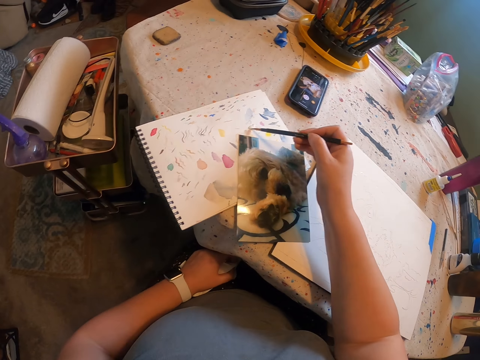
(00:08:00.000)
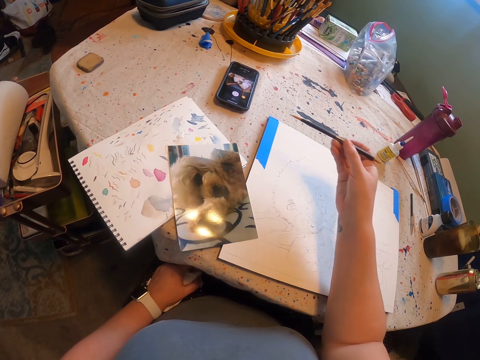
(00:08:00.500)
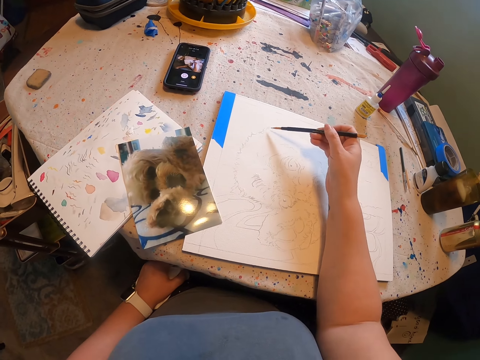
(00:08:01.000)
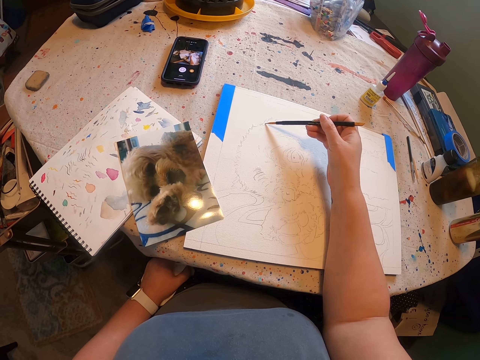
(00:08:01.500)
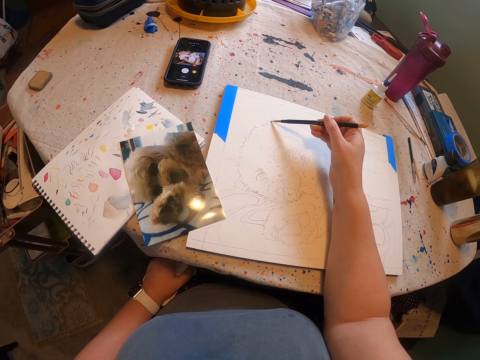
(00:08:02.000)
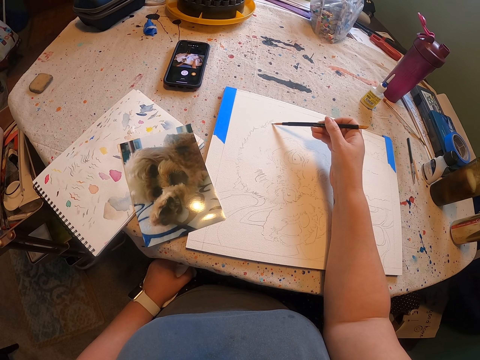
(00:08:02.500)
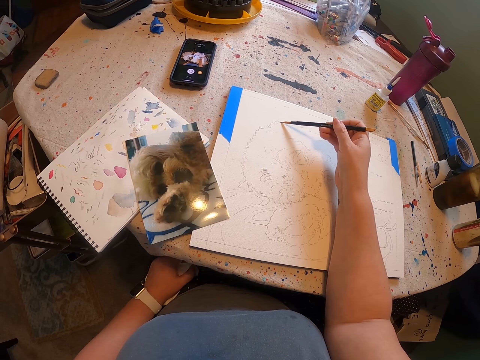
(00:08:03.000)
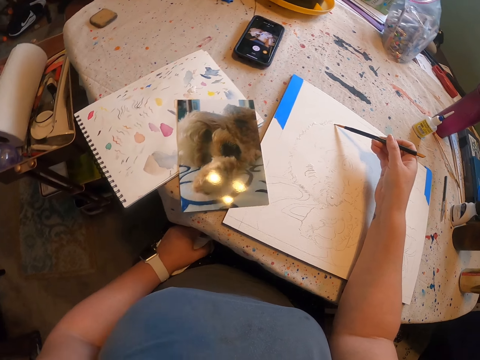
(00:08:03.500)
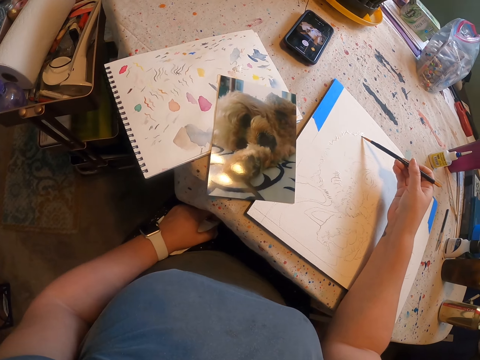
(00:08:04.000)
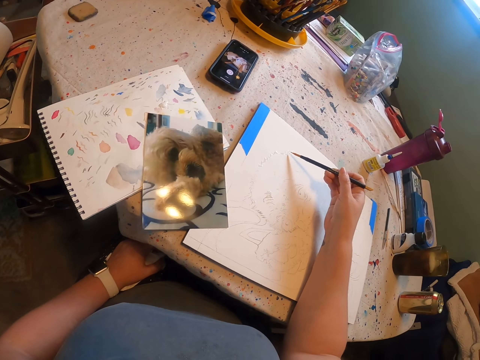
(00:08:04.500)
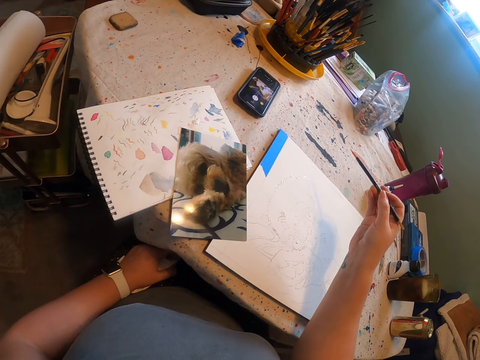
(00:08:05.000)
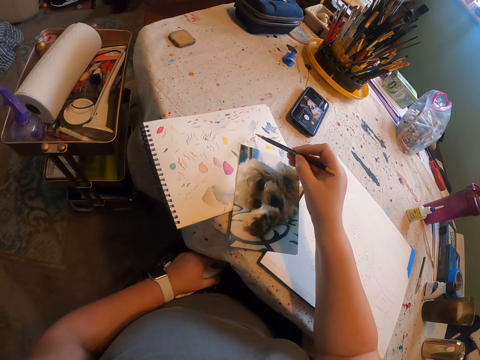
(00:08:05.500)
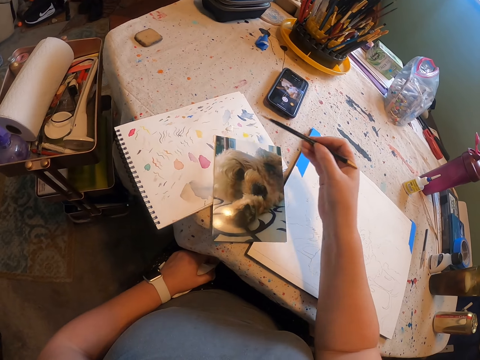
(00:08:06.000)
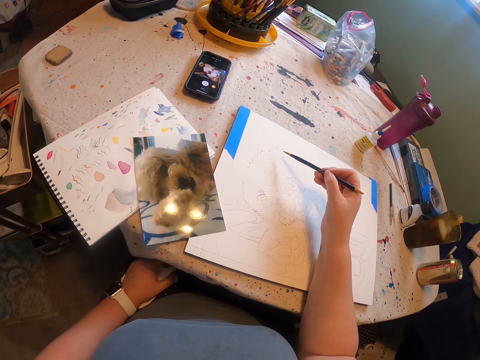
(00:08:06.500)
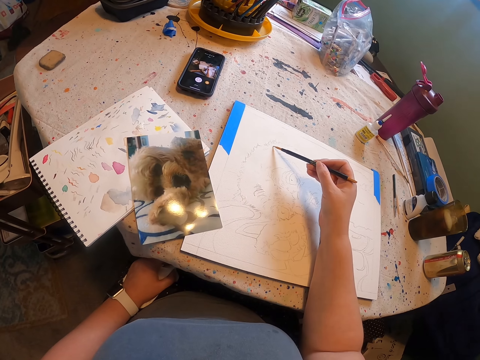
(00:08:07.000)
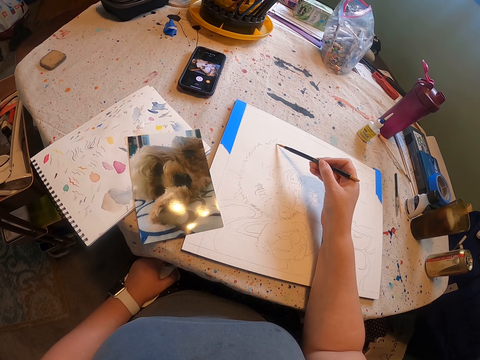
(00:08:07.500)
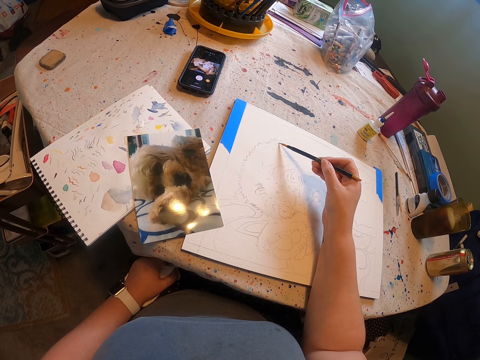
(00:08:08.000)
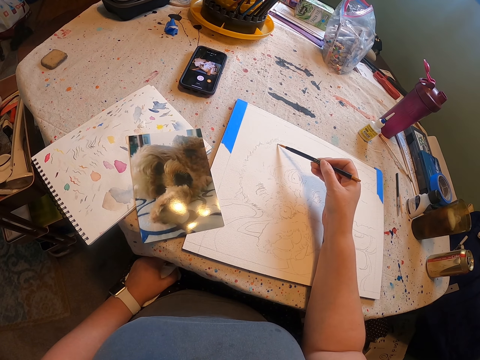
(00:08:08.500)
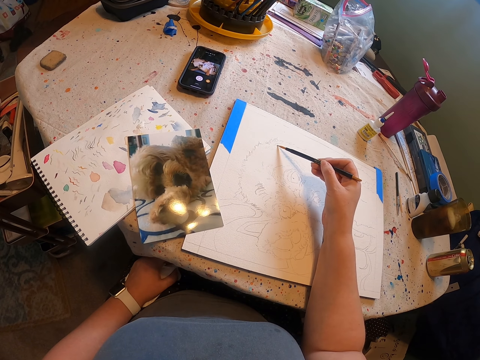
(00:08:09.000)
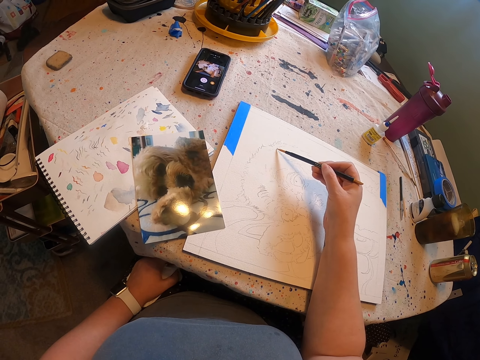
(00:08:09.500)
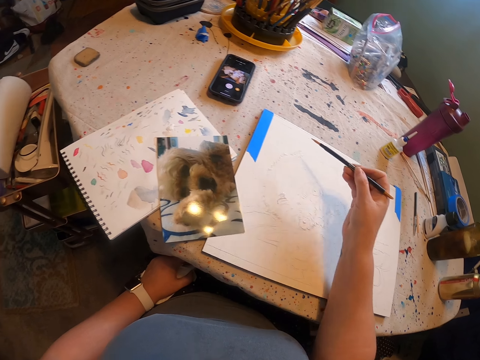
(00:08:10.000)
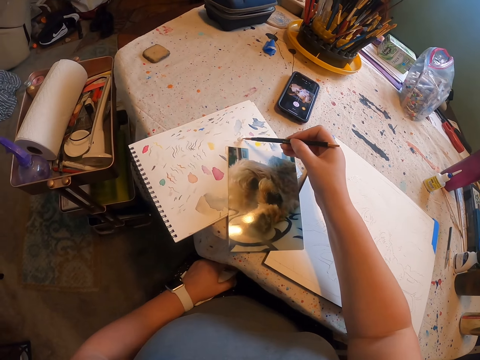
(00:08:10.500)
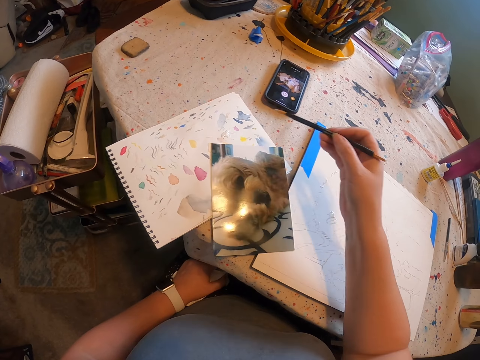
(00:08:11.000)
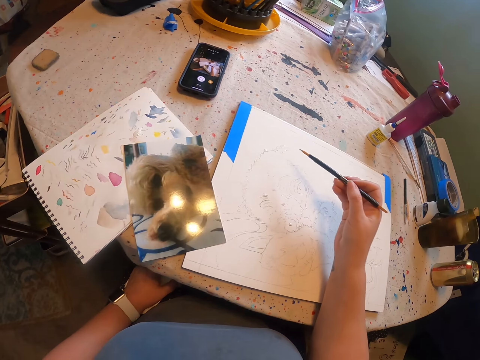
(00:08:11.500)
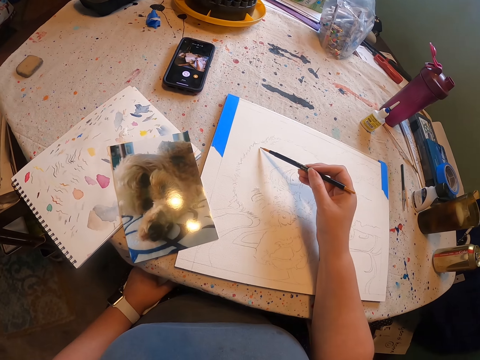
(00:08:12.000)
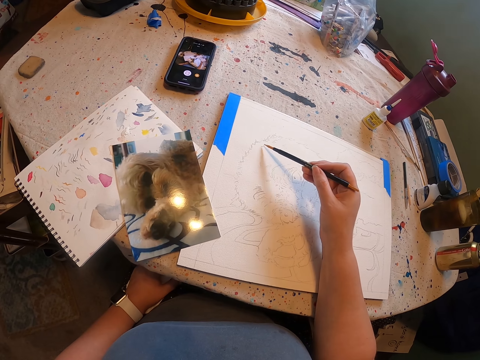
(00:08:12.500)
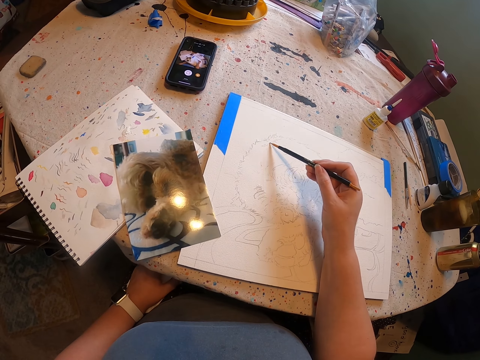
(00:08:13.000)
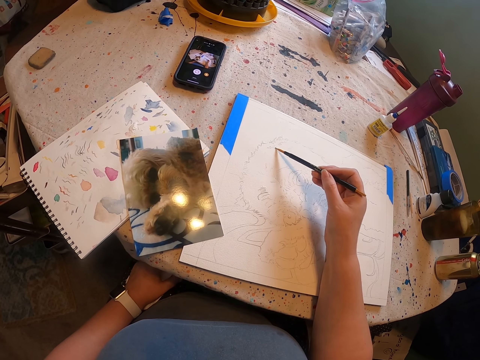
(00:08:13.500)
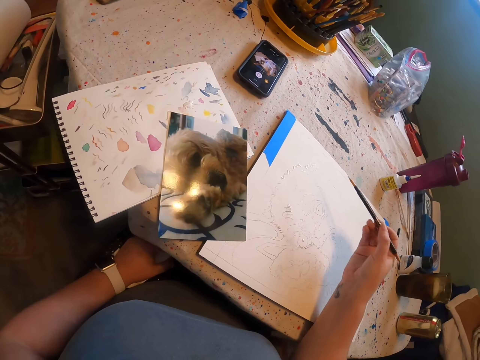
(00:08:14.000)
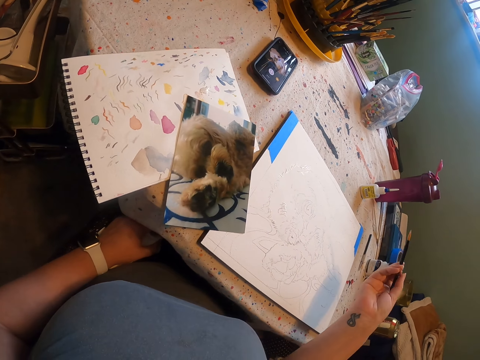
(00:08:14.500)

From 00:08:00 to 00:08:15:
The camera wearer picks a paint from the colour paper with a pencil. They apply paint on a brush. They draw a sketch on the paper. They apply paint on a drawing with the brush. They pick the paint from the colour paper with the pencil. They apply paint on the brush. They draw the sketch on the paper. They apply paint on the drawing with the brush. They pick the paint from the colour paper with the pencil. They apply paint on the brush. They draw the sketch on the paper. They apply paint on the drawing with the brush.

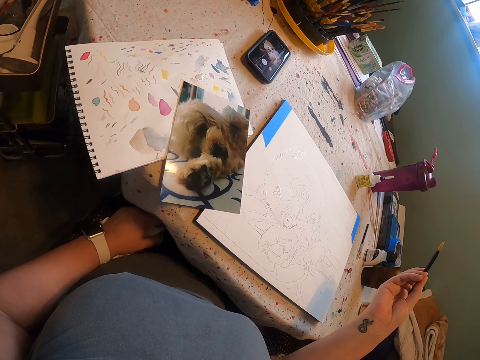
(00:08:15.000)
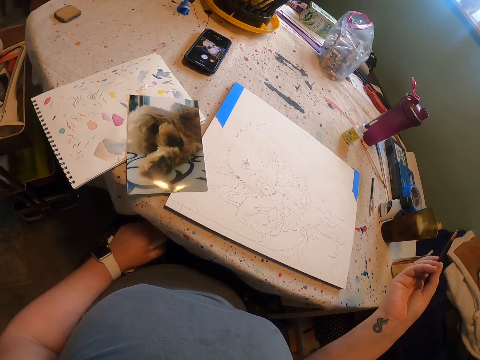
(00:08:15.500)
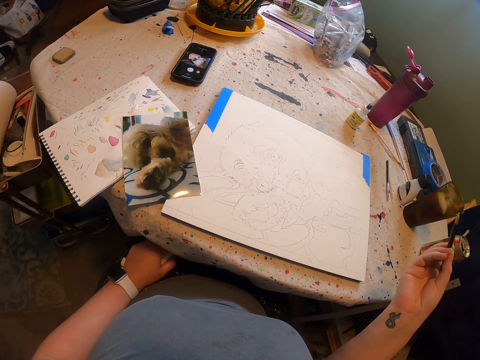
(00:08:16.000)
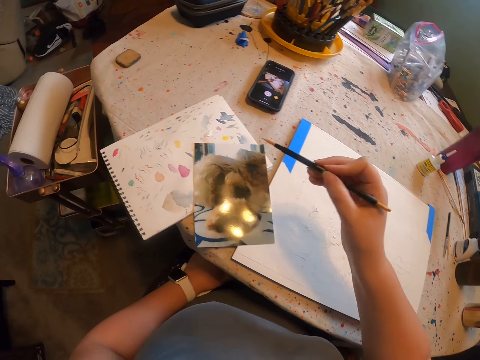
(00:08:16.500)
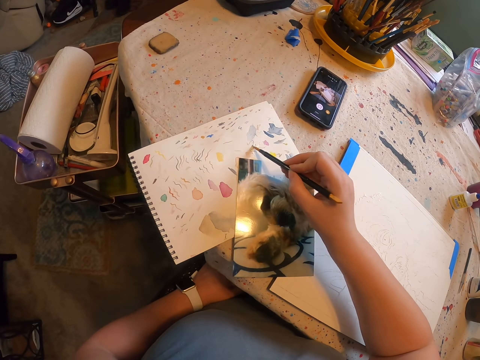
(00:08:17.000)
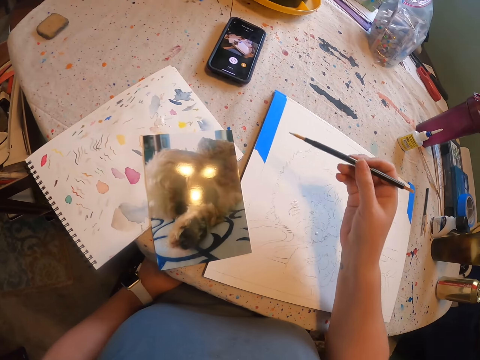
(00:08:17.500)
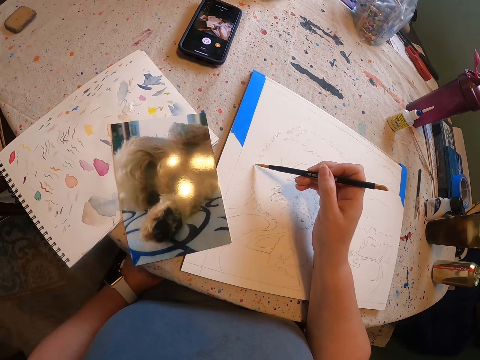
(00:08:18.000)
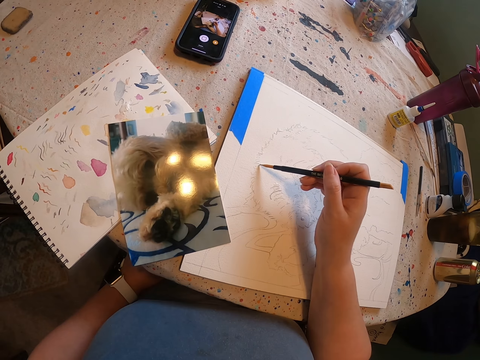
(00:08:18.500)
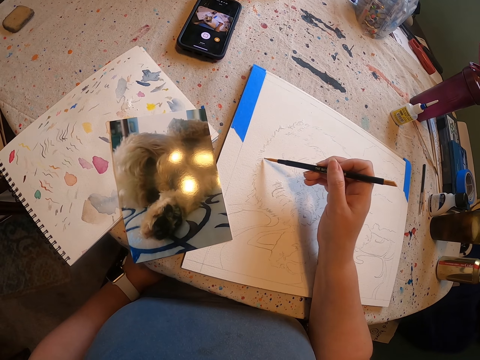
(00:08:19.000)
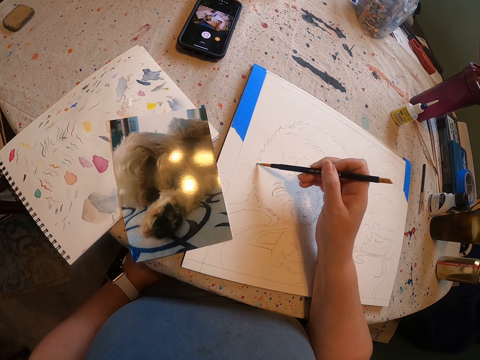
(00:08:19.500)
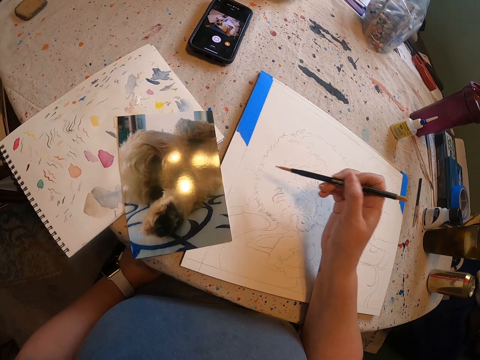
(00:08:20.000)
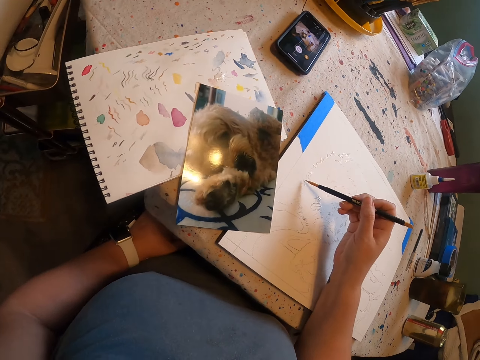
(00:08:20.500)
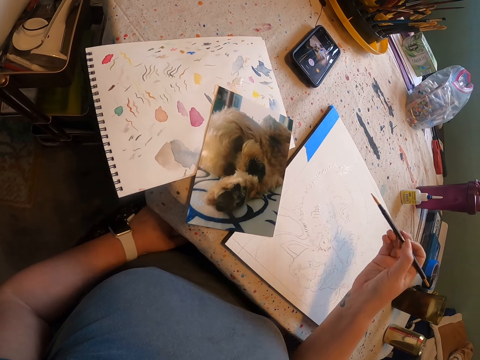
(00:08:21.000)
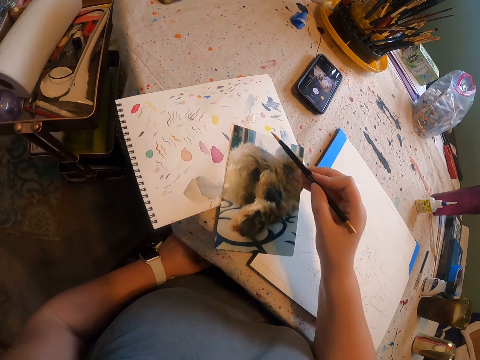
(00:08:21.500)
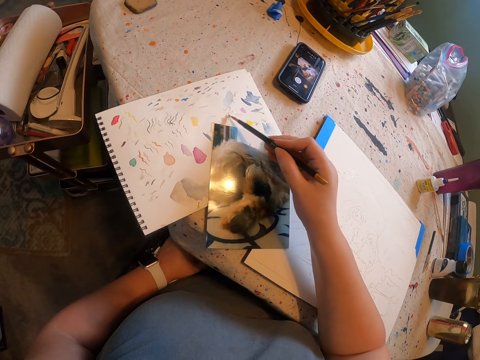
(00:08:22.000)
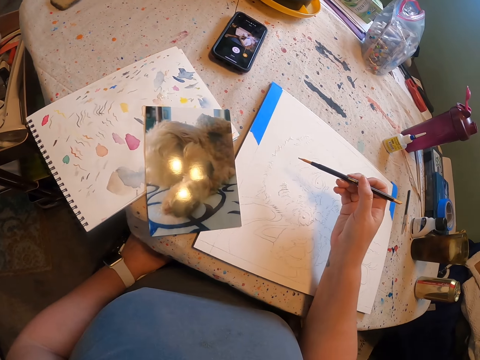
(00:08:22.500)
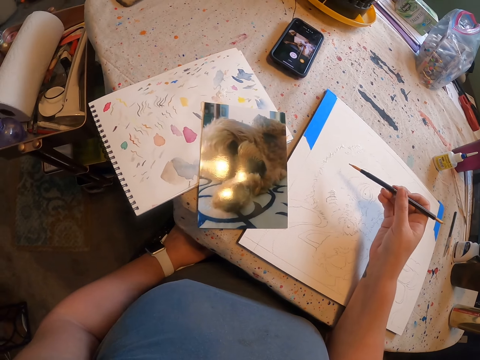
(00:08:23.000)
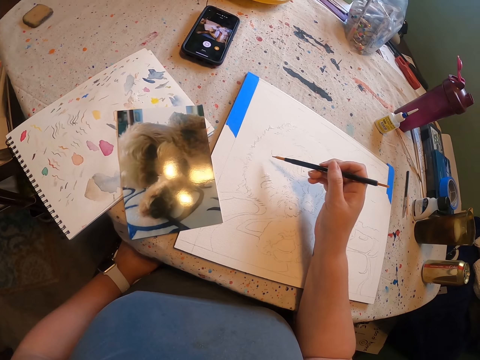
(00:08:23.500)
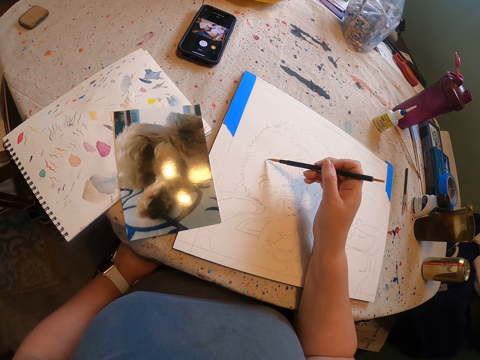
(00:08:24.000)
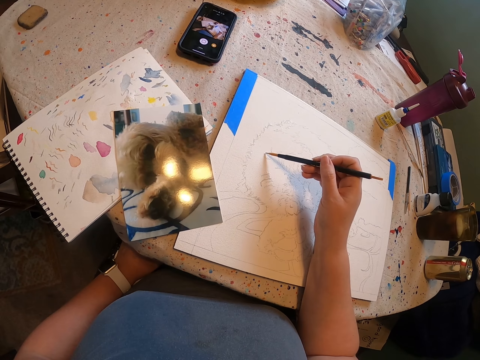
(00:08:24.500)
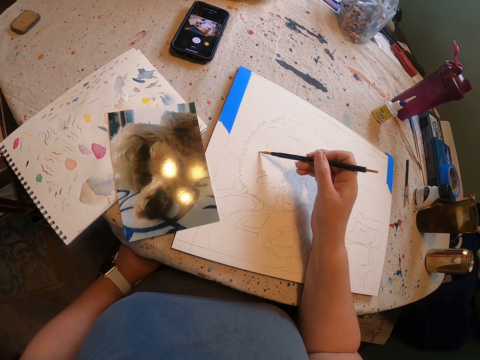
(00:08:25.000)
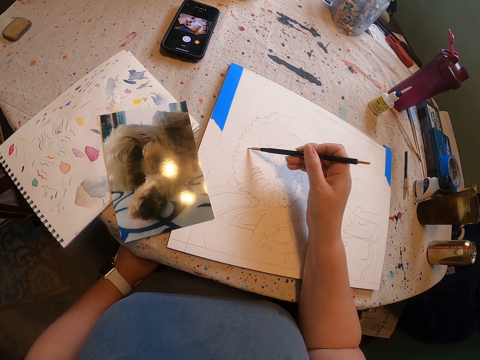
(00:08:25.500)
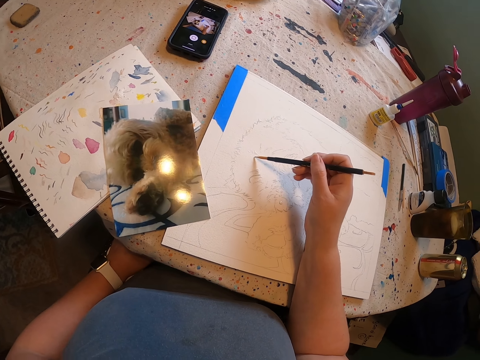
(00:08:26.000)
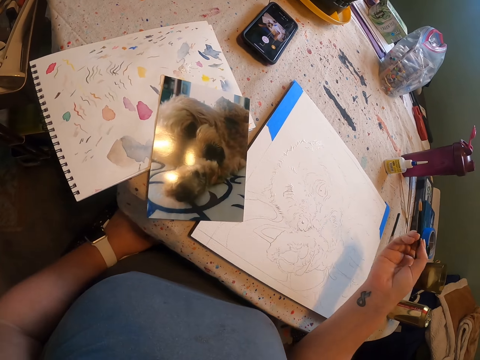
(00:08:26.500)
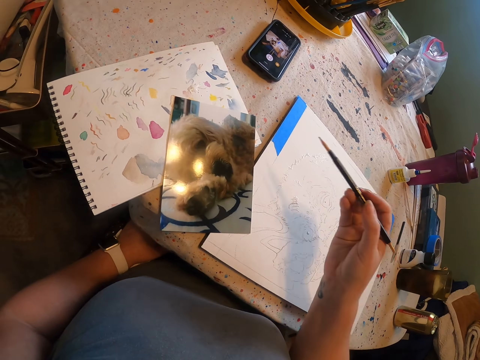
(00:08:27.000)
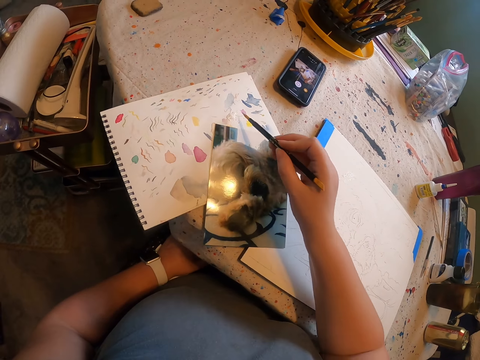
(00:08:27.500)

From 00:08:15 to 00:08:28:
The camera wearer stares at the sketch. They pick a paint from the colour paper with a pencil. They apply paint on a brush. They draw the sketch on the paper. They apply paint on a drawing with the brush. They pick the paint from the colour paper with the pencil. They apply paint on the brush. They draw the sketch on the paper. They apply paint on the drawing with the brush.
